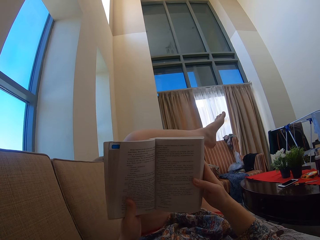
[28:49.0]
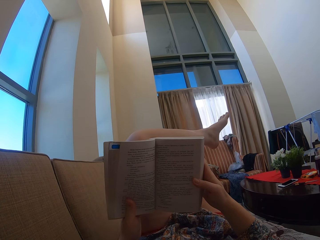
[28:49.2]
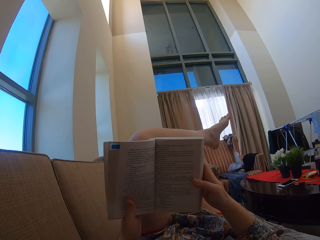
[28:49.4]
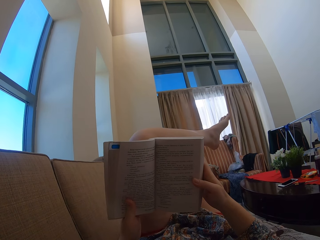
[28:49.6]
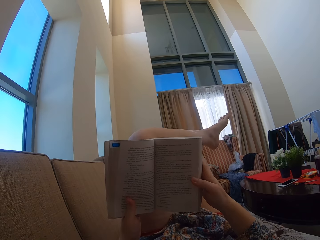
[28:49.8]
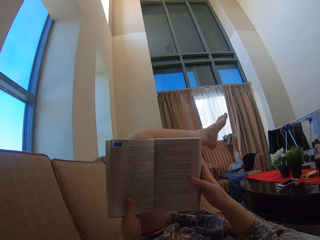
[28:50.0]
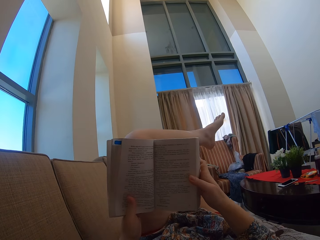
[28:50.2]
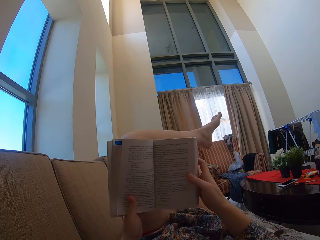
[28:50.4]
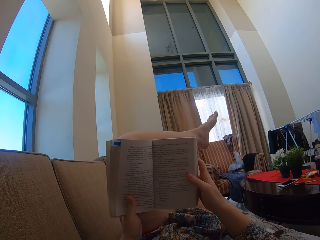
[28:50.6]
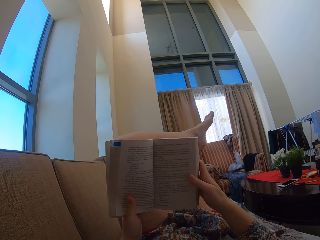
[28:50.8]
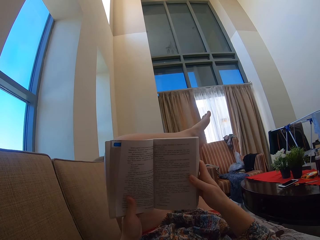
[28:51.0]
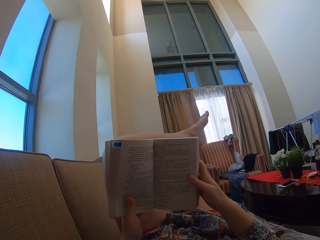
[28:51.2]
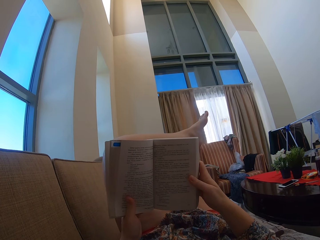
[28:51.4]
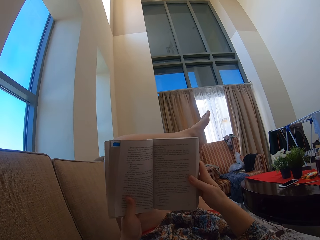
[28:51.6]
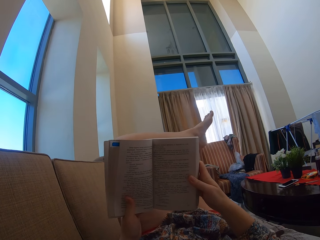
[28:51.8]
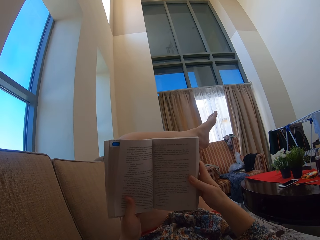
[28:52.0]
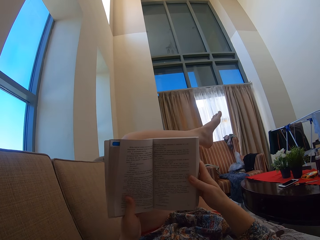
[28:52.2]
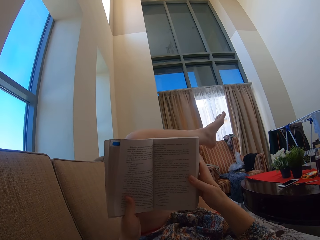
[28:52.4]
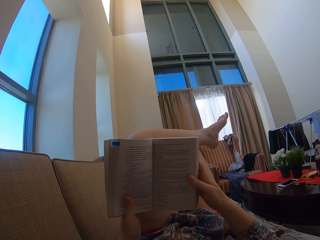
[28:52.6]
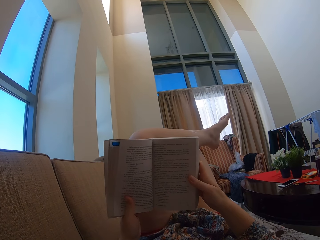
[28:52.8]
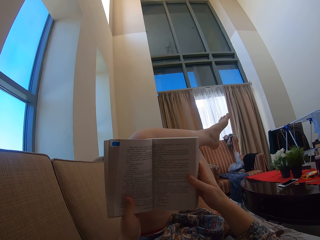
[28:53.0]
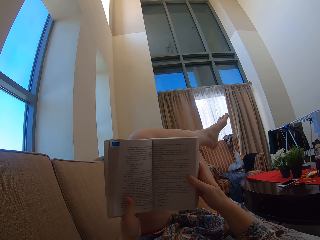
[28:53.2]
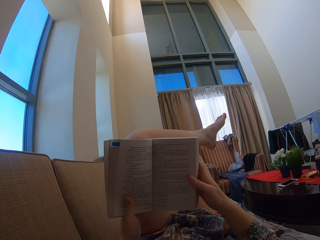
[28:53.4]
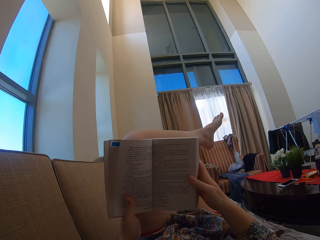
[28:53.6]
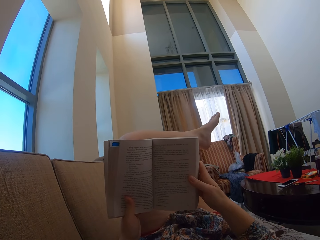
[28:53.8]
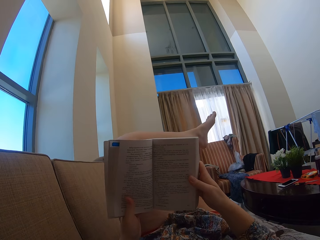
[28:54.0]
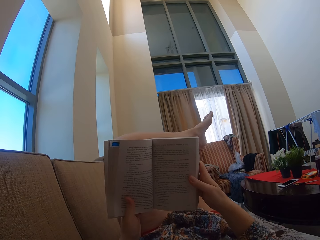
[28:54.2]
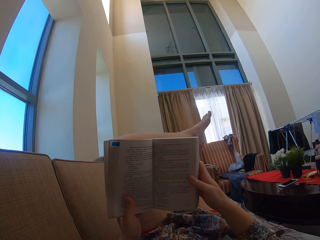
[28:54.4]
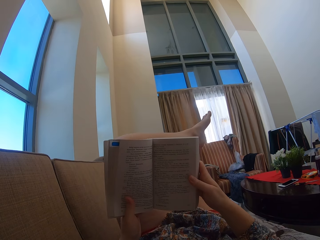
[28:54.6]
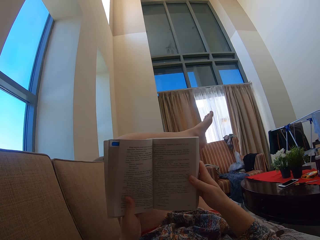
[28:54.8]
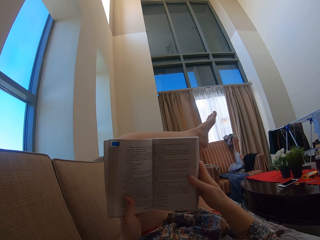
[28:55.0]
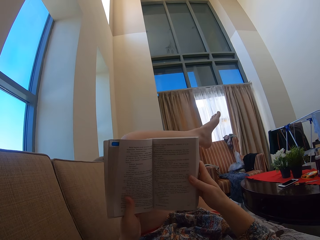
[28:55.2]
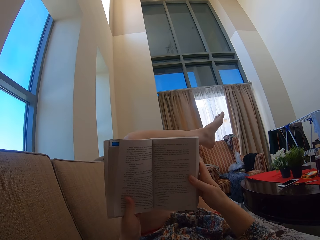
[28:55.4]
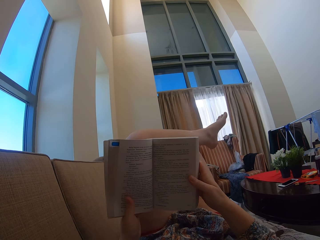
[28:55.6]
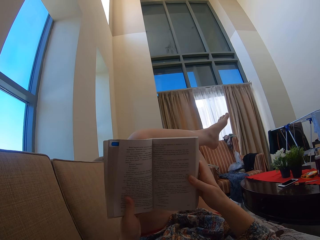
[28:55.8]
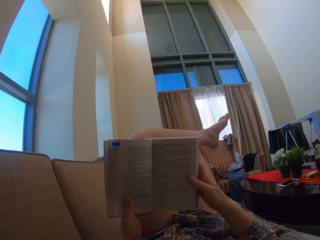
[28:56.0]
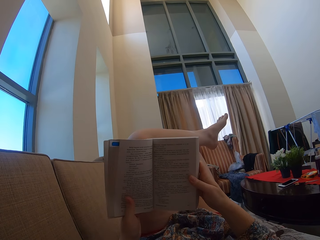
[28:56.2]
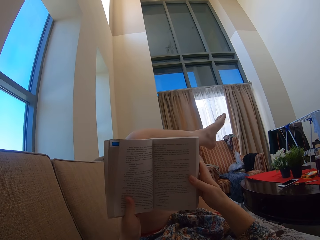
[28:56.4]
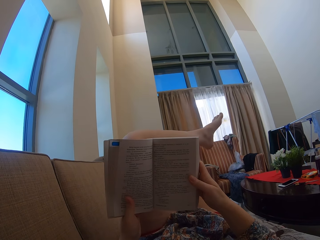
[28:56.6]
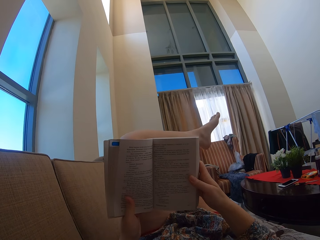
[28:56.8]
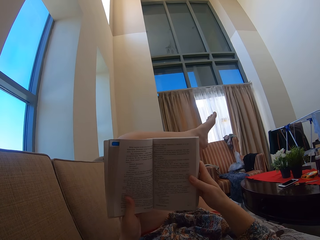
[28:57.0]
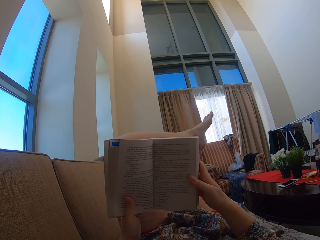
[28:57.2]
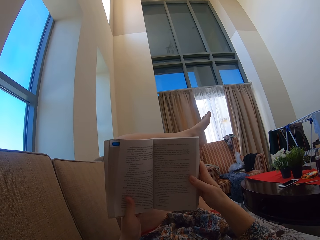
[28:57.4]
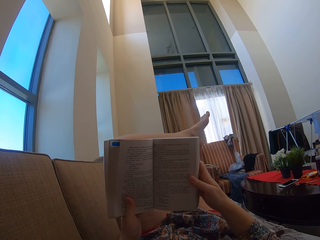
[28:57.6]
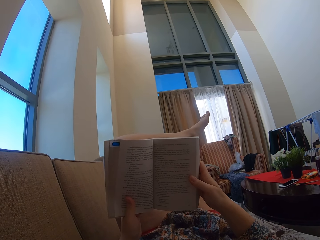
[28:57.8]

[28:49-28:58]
The camera wearer moves the hand on the book. They hold the book.

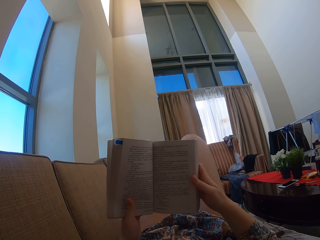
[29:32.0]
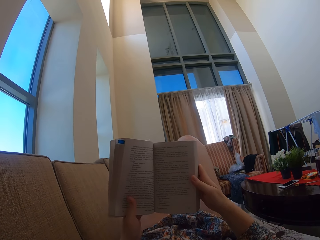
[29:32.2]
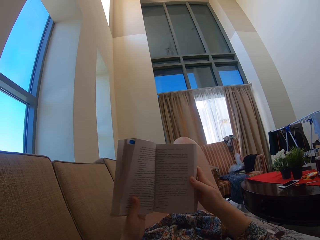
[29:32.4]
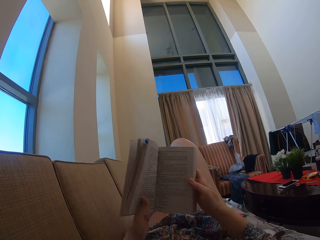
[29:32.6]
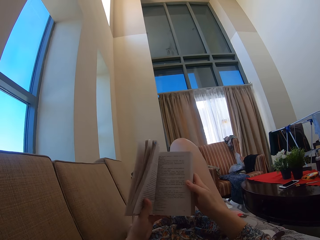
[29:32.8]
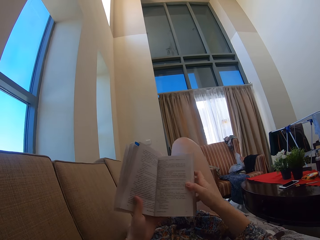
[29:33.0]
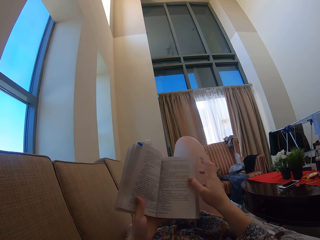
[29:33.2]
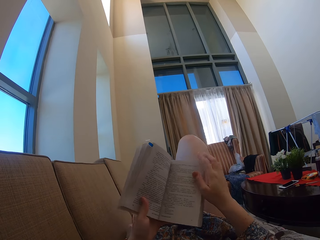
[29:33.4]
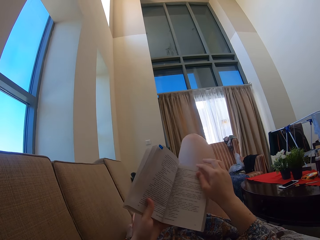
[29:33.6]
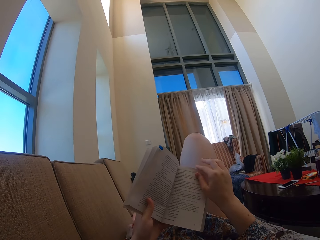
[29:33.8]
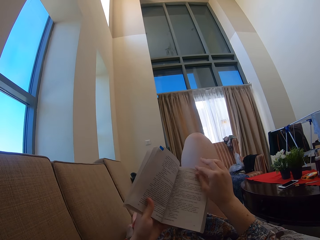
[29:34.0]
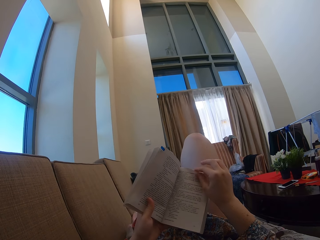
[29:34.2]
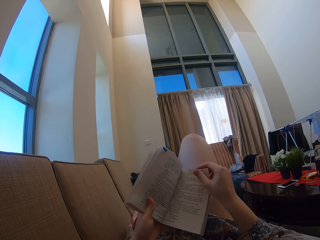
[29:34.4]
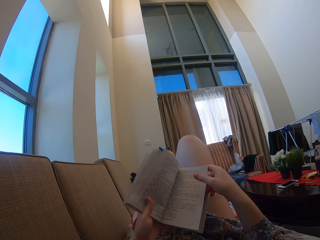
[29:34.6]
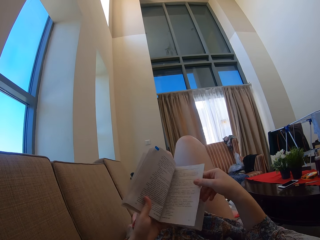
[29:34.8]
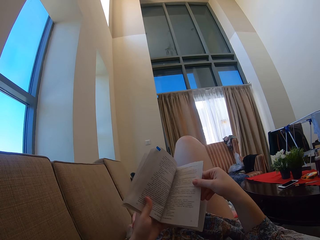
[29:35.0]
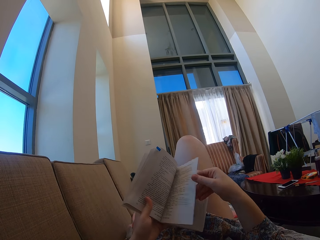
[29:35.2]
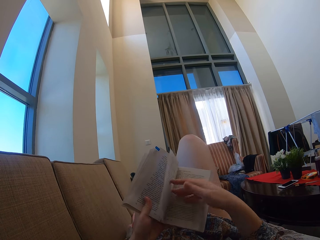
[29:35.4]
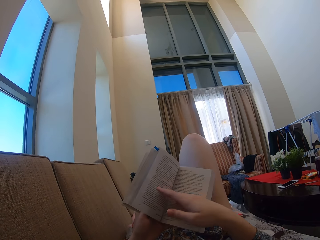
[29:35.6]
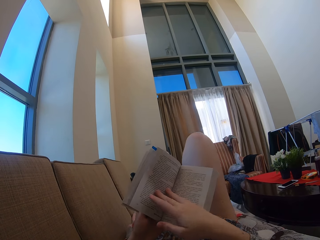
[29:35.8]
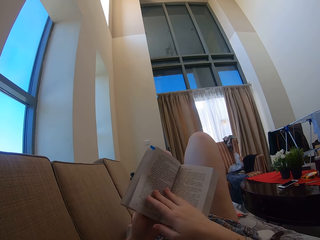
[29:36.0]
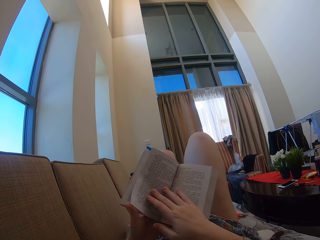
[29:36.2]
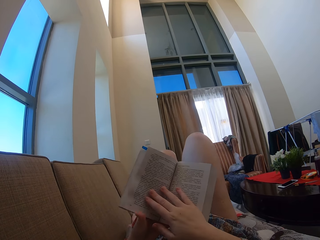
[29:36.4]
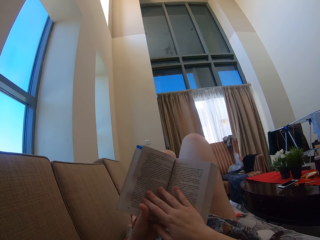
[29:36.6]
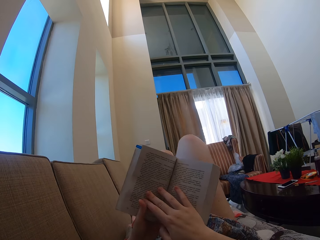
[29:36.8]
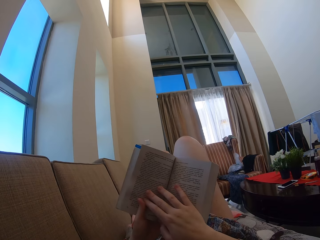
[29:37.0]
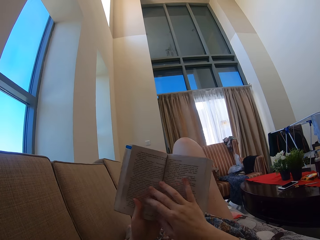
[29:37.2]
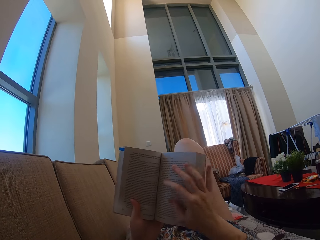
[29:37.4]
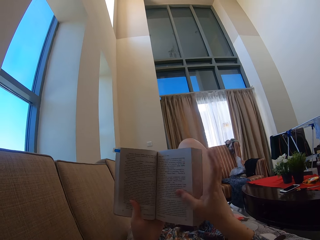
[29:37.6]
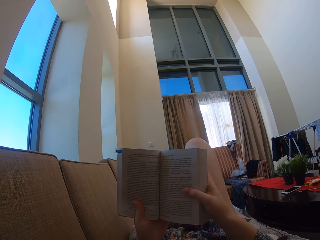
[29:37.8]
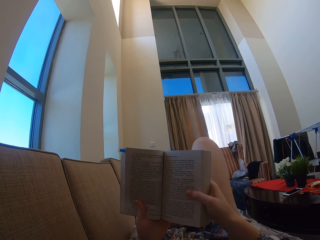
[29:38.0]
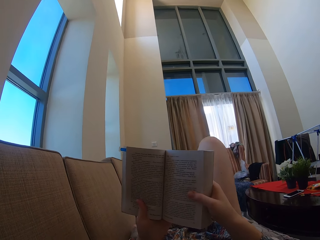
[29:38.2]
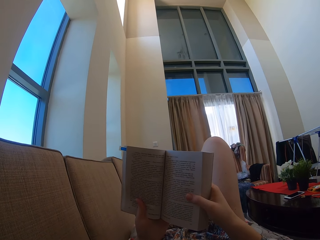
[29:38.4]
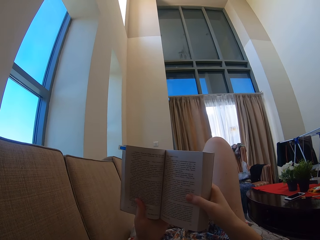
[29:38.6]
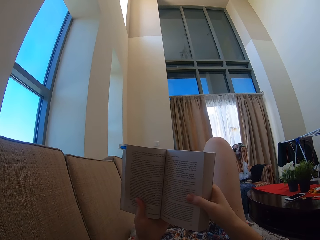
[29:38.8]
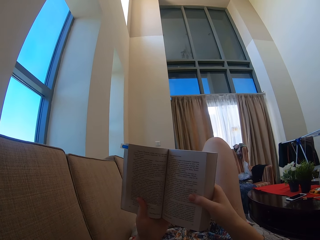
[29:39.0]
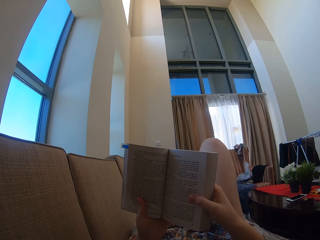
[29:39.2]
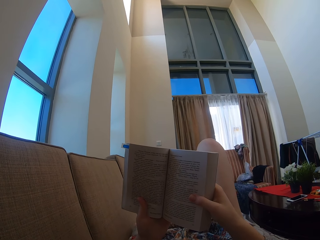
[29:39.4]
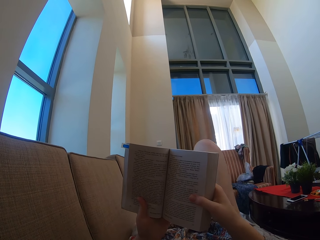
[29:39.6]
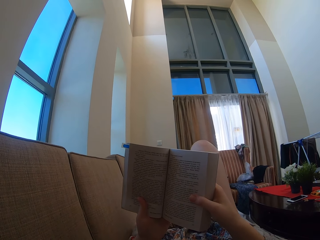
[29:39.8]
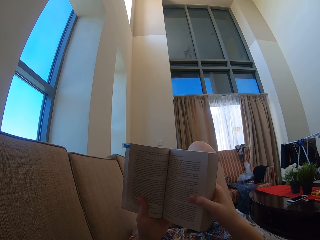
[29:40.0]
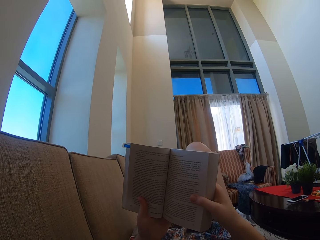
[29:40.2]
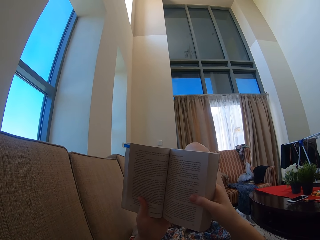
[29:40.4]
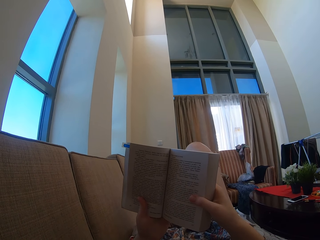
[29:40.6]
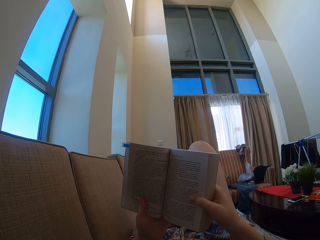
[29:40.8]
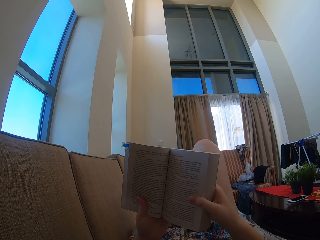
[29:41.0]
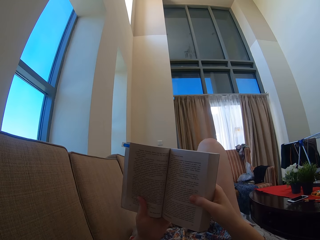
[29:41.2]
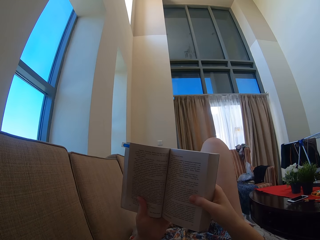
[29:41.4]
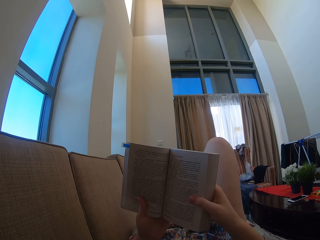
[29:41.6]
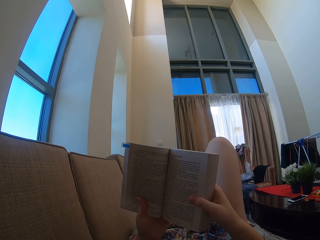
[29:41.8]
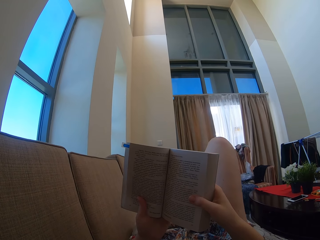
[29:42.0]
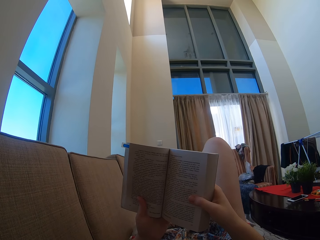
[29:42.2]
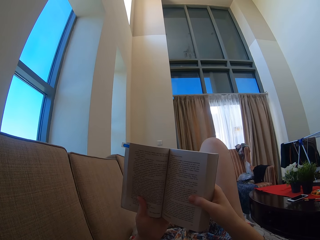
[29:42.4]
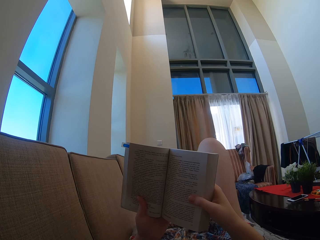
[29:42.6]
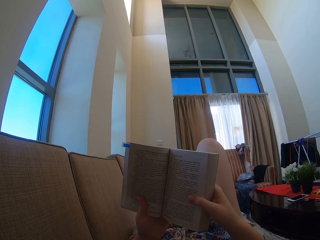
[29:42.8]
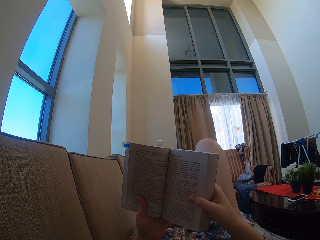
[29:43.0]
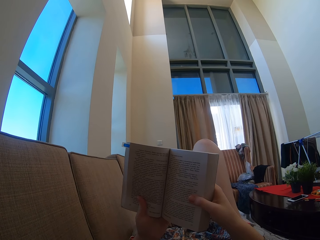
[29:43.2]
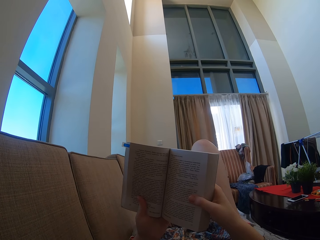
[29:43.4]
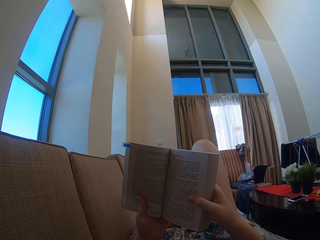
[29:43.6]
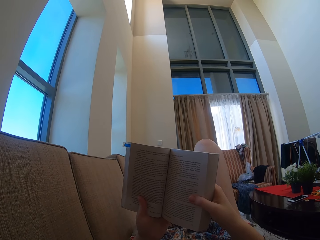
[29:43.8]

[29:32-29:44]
The camera wearer swings the hand. They turn the page of the book. They peruse the book. They hold the page of the book. They read the book. They move the hand on the book. They hold the book.
